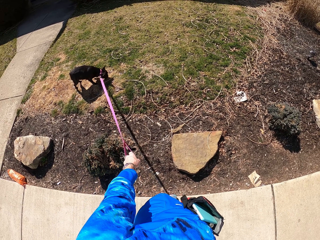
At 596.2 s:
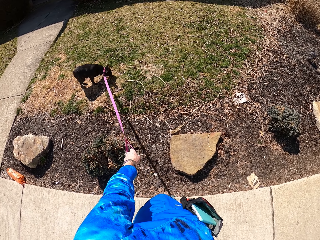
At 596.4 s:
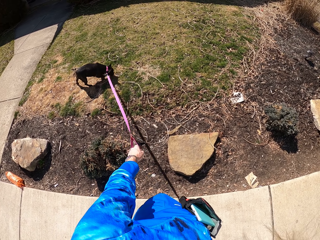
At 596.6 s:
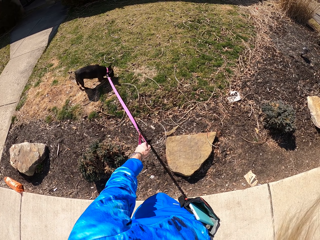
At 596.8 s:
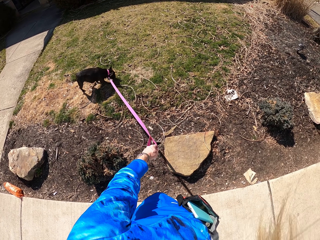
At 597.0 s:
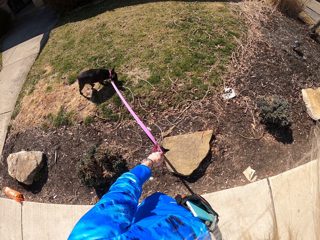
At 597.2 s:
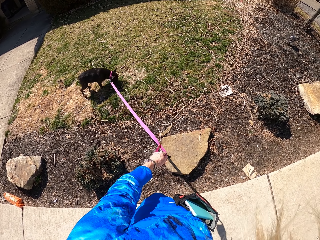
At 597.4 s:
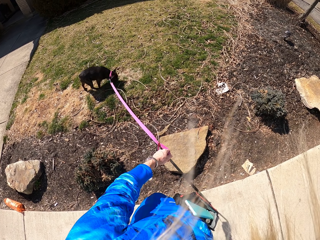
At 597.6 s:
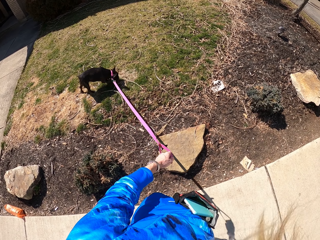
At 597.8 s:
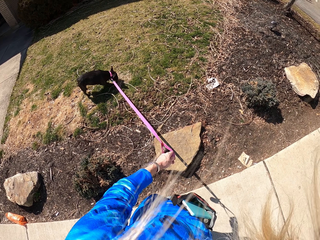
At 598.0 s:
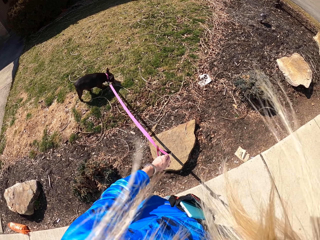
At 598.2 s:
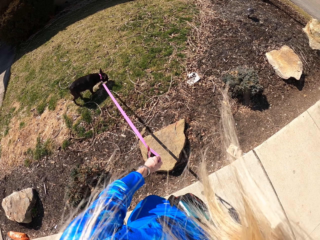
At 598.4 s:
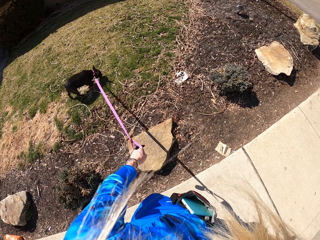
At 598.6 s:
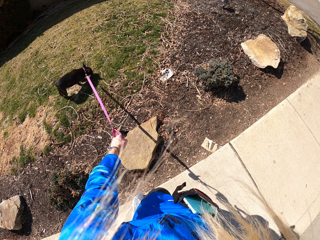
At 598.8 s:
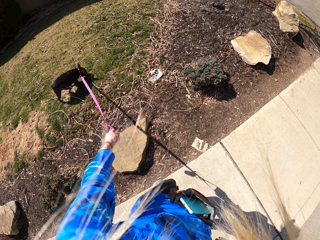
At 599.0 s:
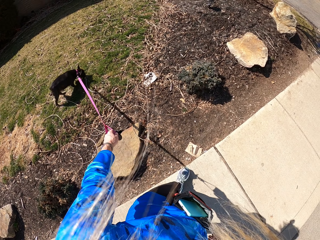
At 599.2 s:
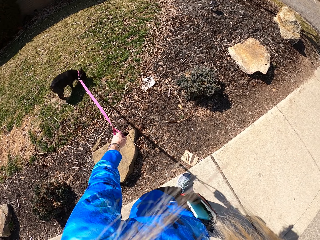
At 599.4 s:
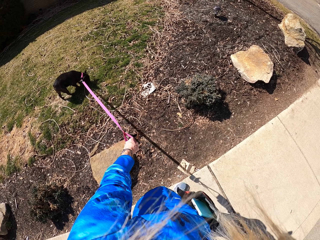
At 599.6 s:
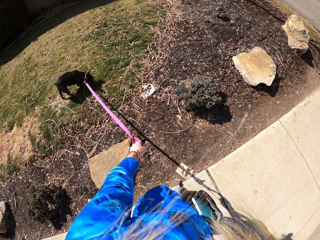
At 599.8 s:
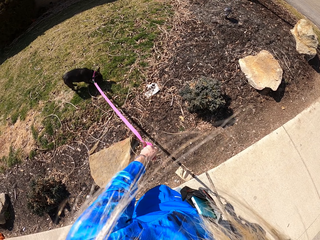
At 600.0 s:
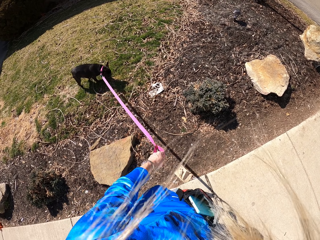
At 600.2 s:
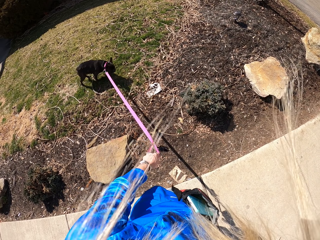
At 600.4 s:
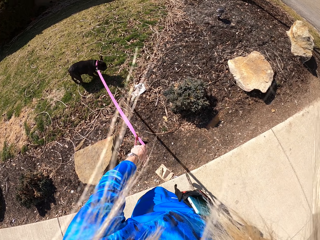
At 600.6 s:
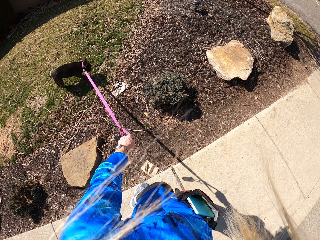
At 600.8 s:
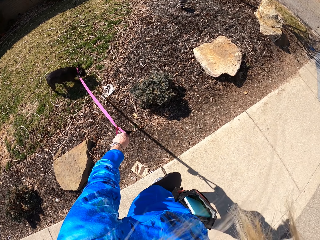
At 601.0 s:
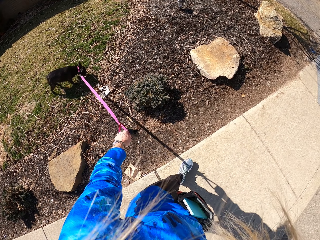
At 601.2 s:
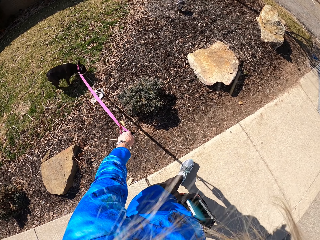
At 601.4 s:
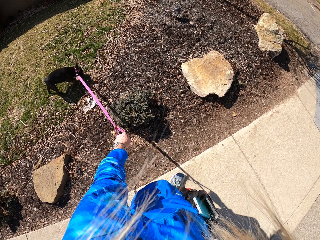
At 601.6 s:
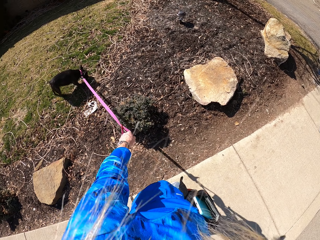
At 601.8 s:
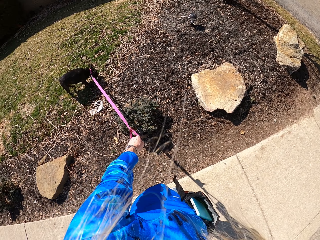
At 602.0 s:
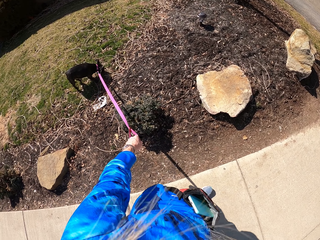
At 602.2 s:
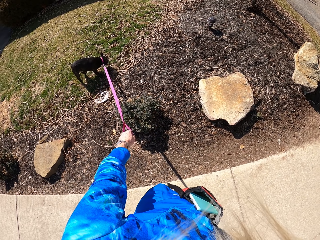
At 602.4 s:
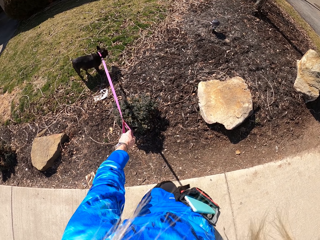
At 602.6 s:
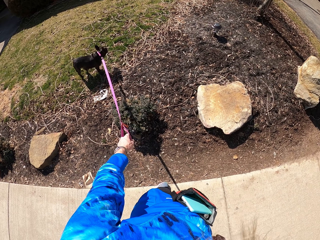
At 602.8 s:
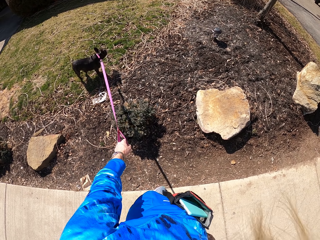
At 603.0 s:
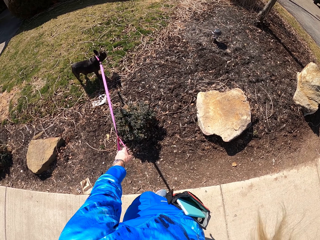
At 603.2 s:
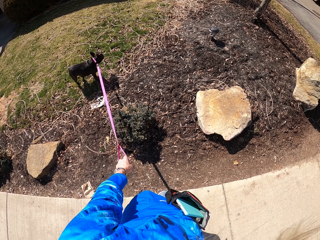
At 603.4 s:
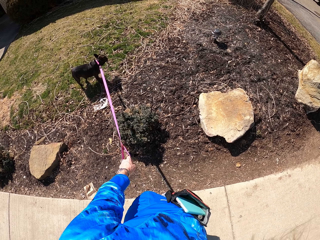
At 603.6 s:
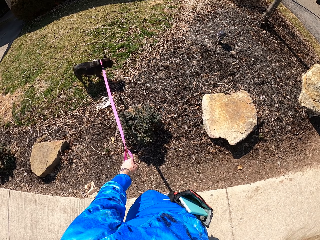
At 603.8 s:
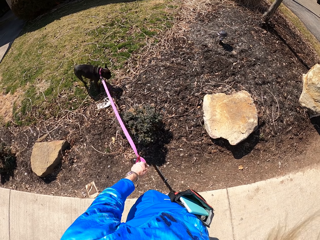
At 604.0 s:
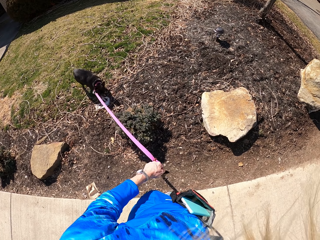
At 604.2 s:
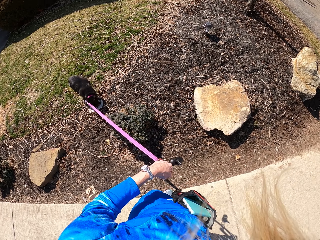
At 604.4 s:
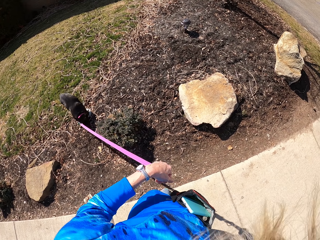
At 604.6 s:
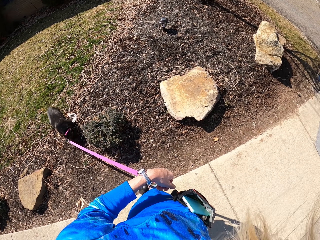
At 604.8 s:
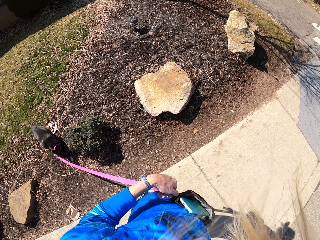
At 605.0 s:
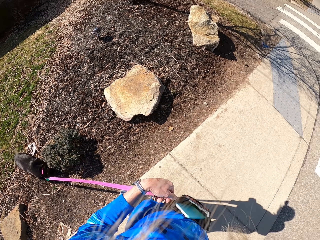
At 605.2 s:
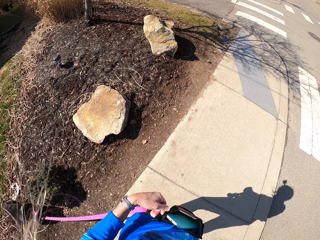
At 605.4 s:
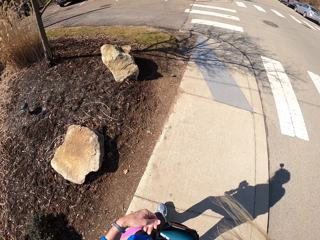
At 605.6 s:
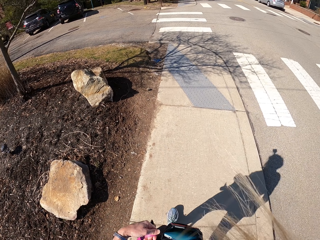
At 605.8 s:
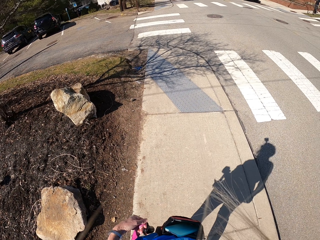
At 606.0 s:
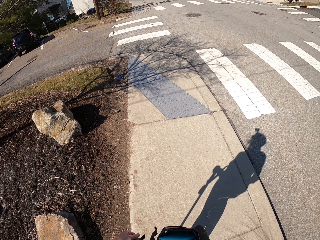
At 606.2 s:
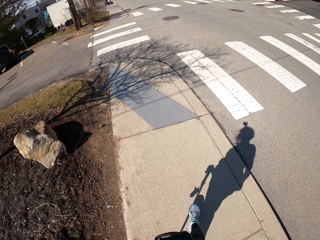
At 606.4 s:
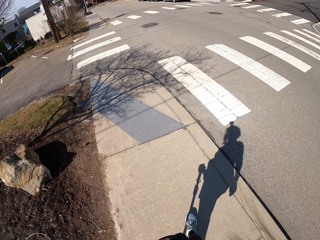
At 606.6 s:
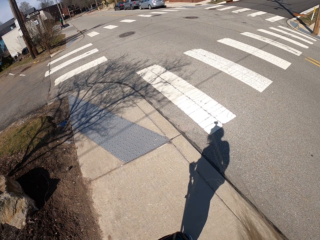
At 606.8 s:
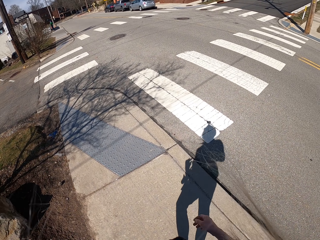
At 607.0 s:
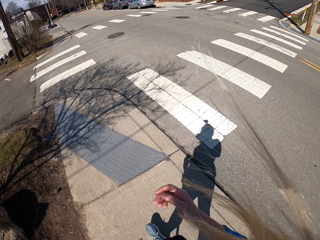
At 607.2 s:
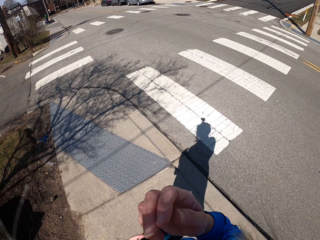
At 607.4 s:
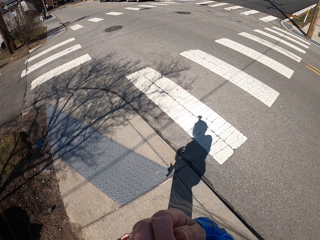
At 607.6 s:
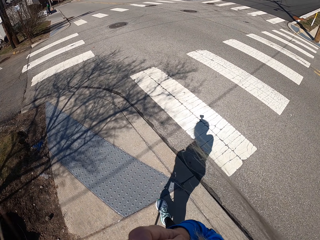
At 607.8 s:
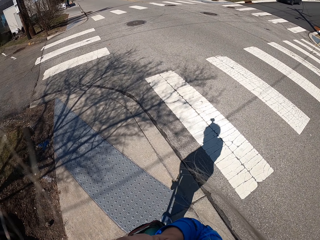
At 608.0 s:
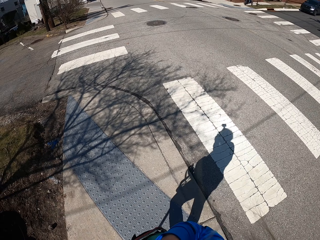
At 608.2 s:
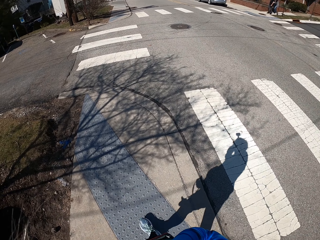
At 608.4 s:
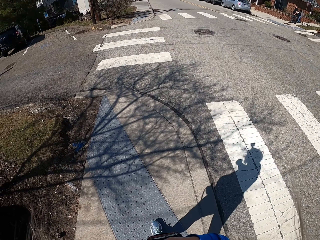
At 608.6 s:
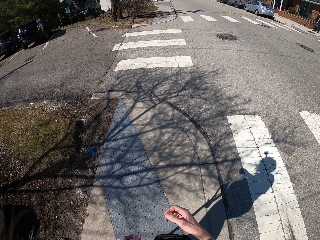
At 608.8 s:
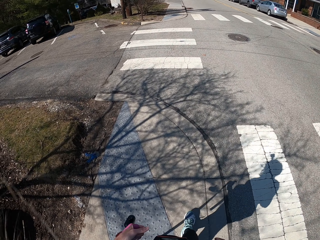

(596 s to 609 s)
The camera wearer looks at the pet. They walk along the road. They pull a dog leash. They walk along the road. They touch something.

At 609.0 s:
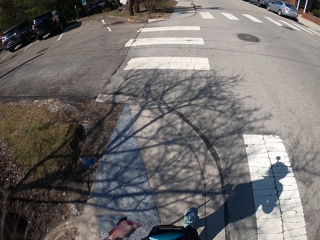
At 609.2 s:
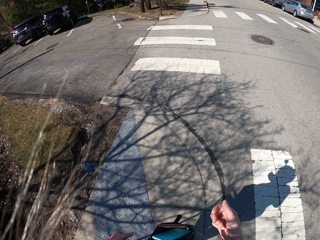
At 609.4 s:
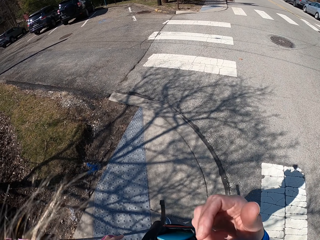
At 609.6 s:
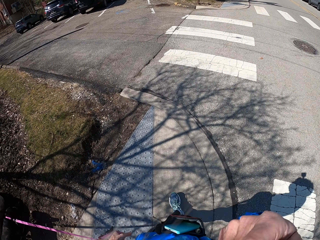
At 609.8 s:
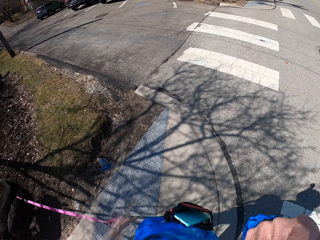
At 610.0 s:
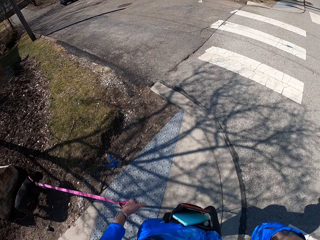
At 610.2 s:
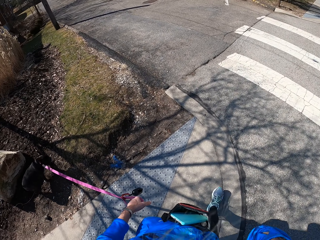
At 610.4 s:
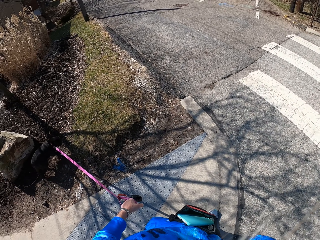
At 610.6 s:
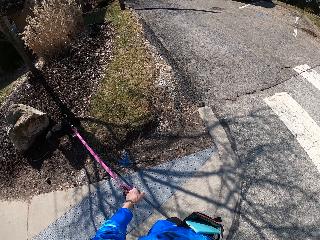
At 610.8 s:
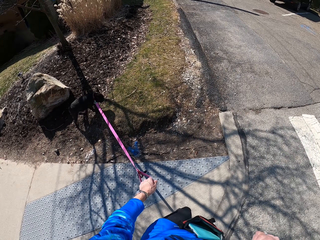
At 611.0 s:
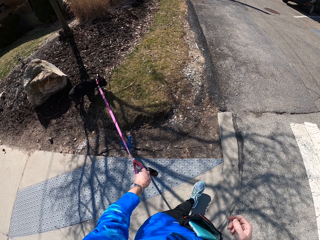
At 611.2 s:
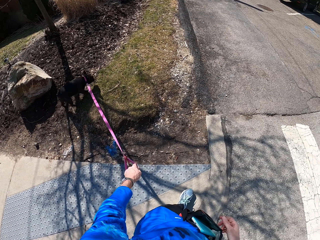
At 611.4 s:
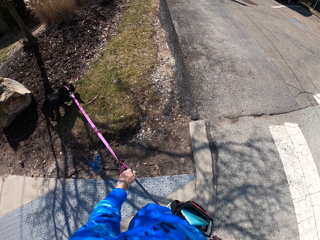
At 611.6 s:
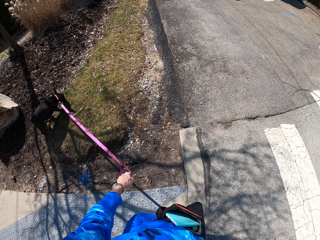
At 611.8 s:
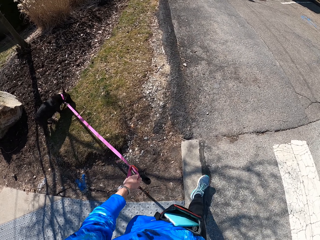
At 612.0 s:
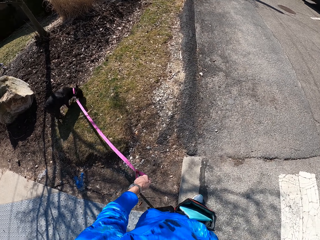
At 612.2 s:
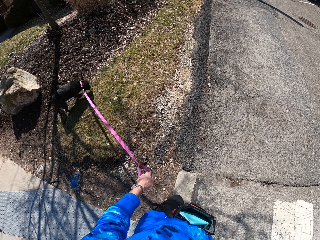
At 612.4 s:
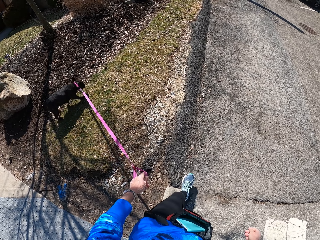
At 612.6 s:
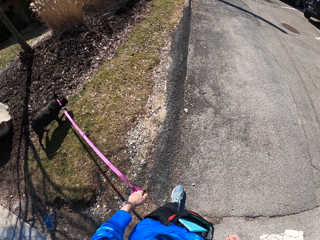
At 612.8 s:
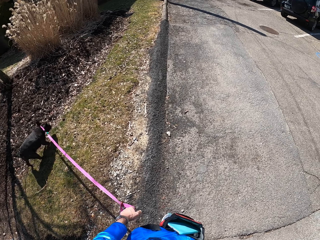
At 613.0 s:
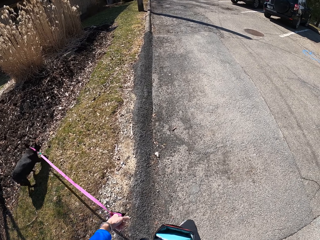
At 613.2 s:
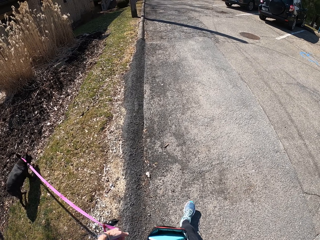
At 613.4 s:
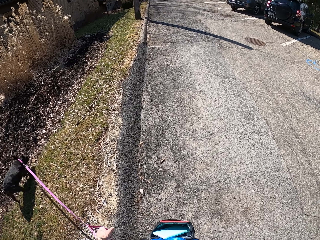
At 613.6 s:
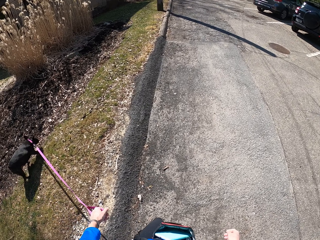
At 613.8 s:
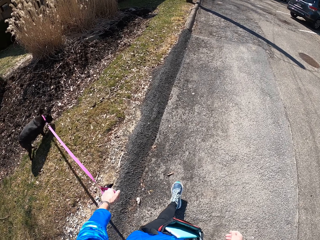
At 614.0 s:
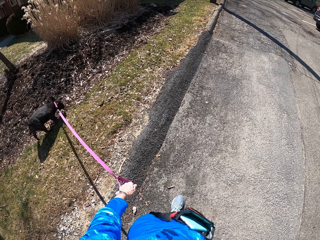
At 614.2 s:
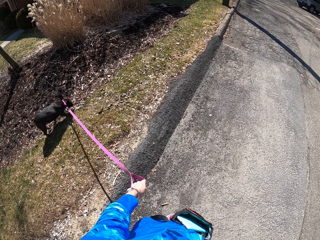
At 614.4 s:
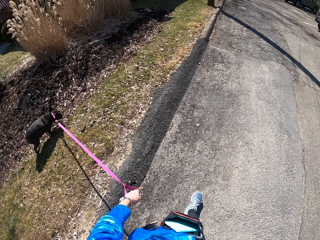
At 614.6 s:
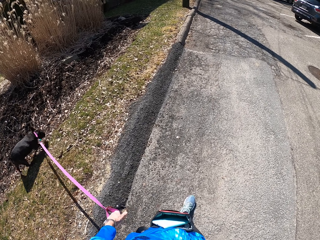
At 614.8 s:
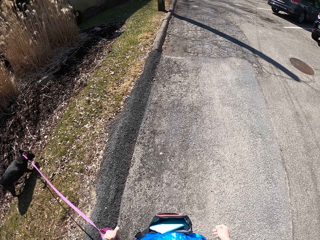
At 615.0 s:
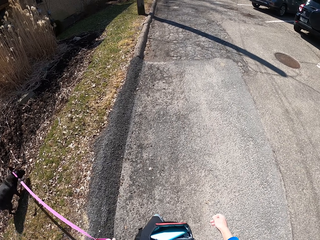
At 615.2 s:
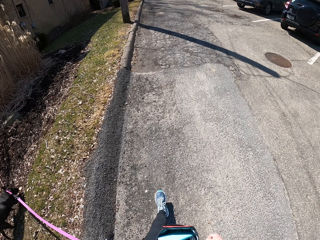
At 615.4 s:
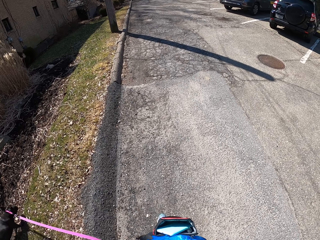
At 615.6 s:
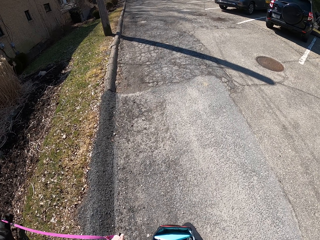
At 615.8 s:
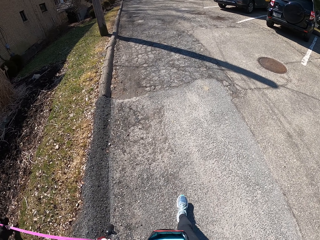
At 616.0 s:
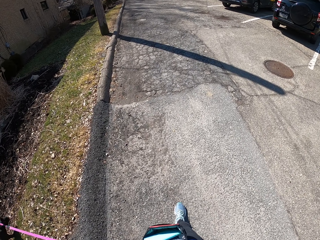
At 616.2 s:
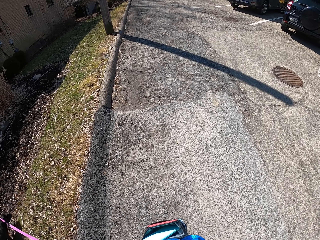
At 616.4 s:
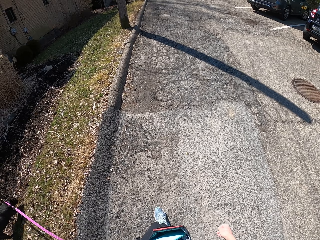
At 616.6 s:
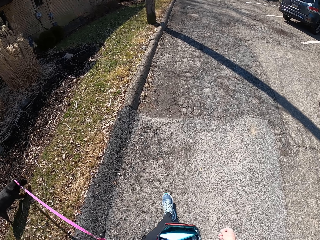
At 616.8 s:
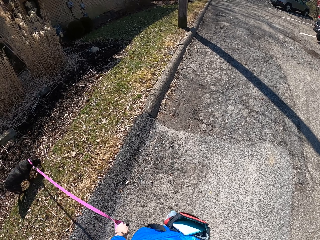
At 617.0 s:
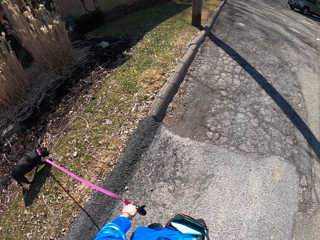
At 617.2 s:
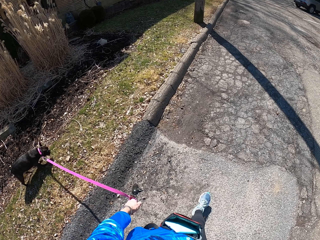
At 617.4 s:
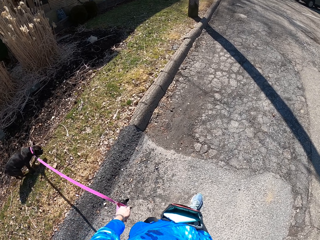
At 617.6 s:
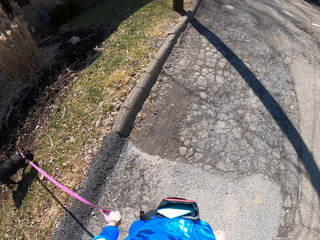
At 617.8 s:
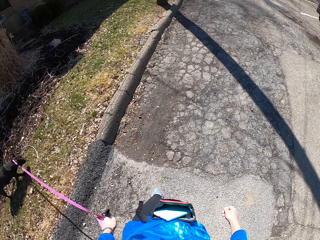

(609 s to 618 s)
The camera wearer touches something. They adjust the camera. They walk along the road.
